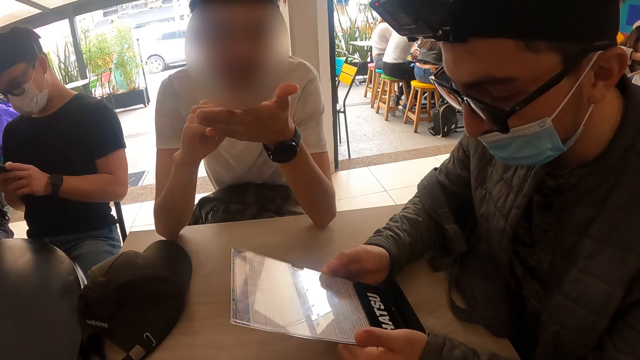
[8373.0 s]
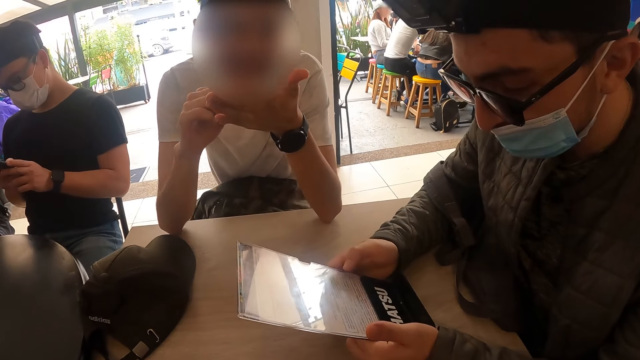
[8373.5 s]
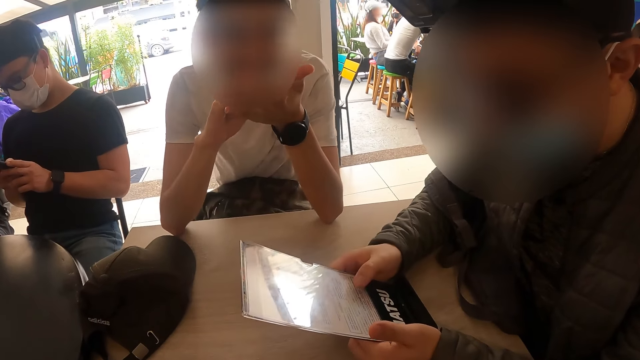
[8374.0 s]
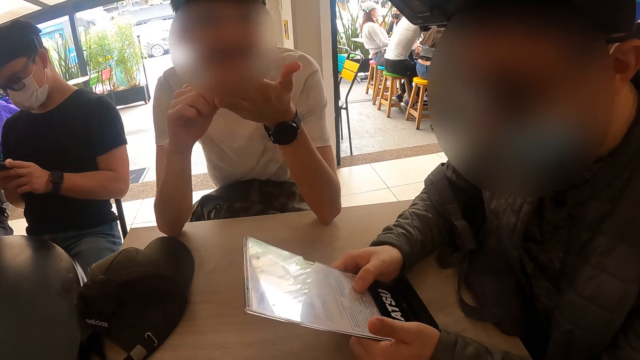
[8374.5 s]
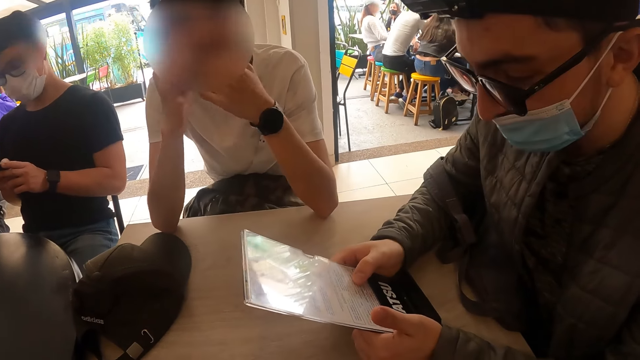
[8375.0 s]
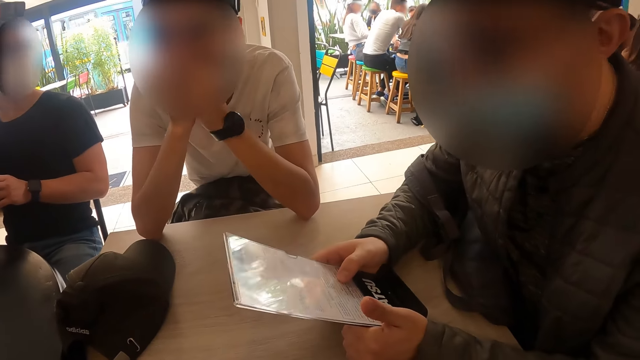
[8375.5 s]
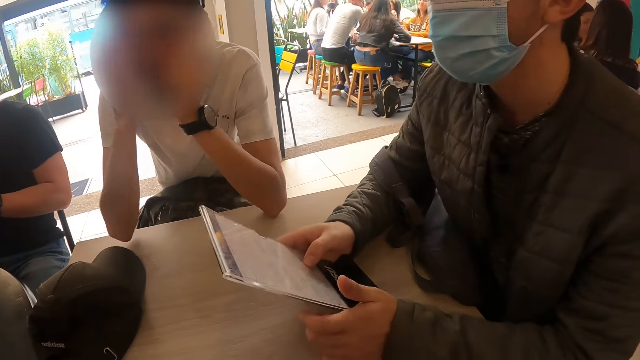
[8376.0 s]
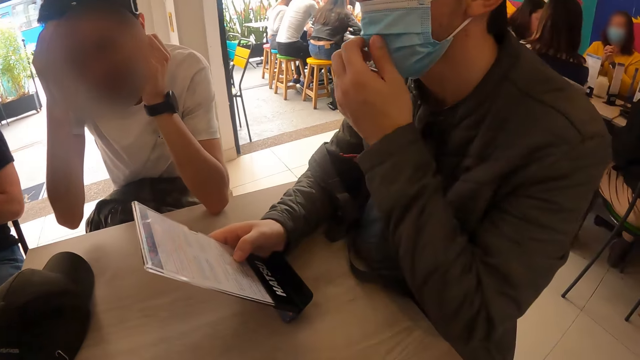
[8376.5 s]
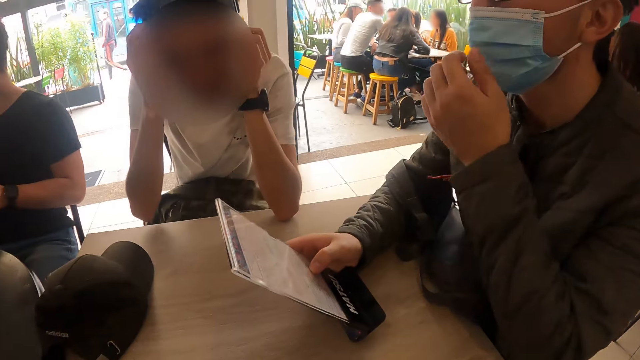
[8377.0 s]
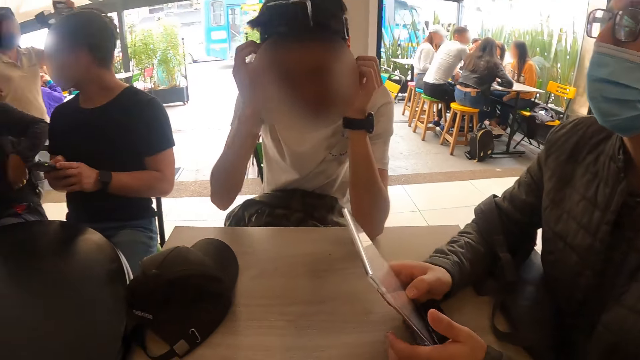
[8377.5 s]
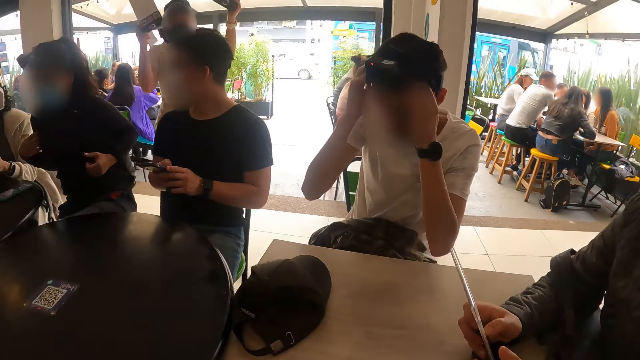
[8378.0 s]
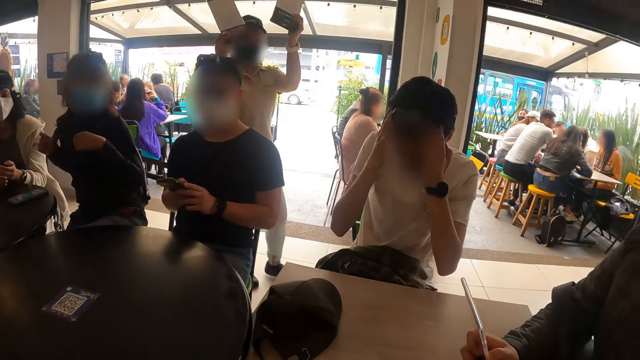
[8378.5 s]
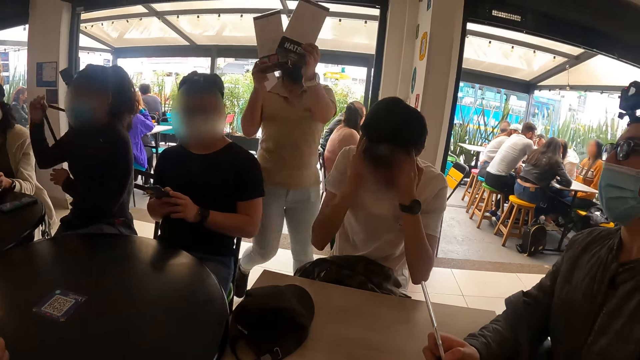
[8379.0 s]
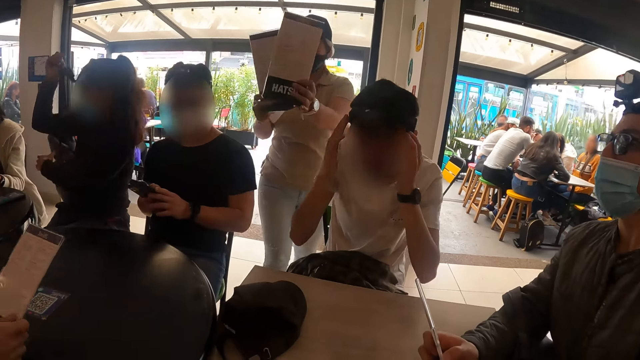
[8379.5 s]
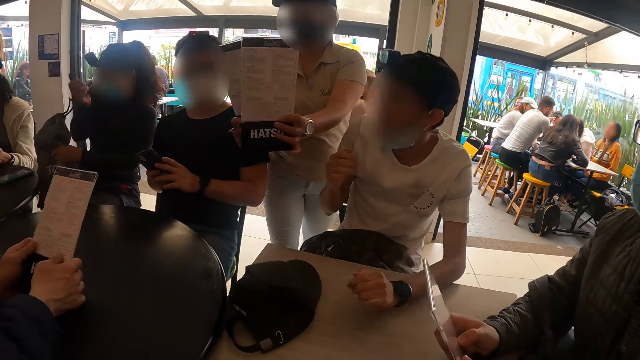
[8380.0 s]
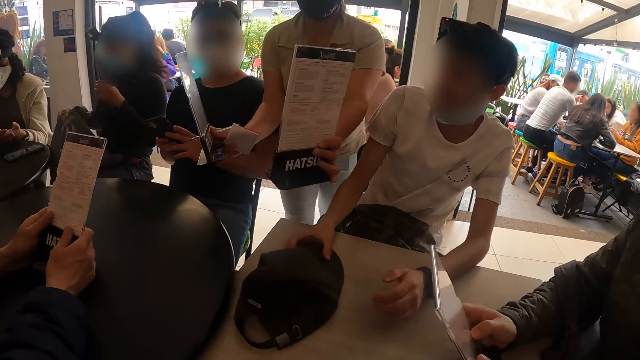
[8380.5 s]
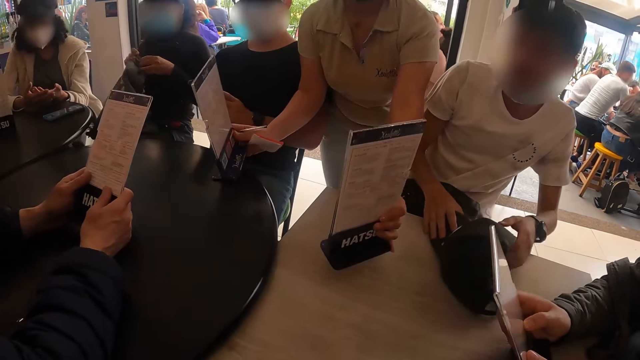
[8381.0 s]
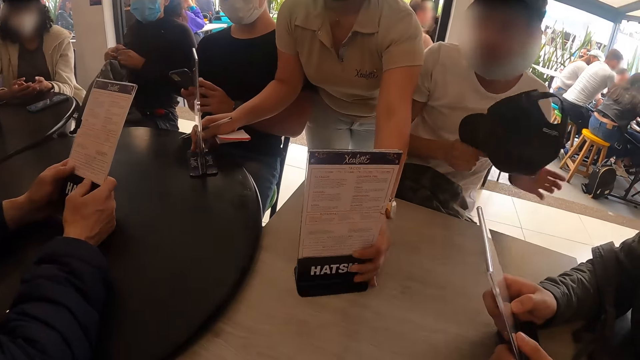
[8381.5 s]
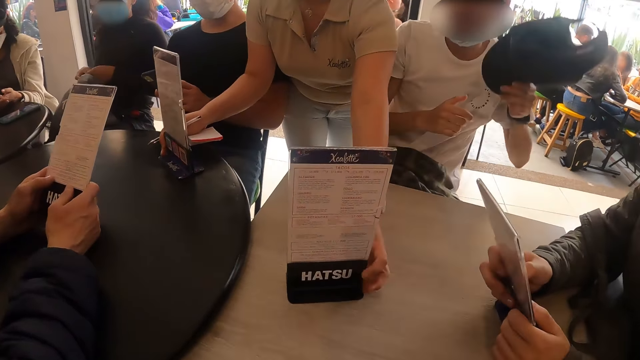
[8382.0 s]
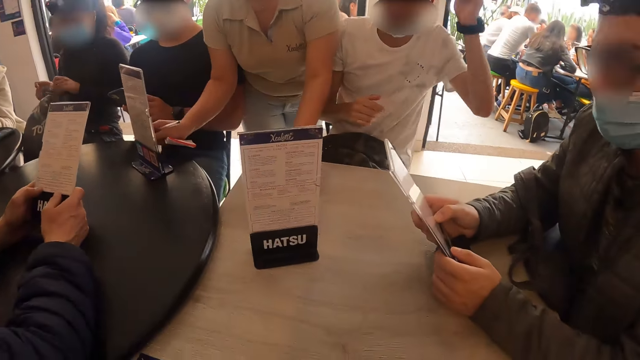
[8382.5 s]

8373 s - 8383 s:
A man touches the mask. A waitress approaches the tables with two menus. Another man adjusts his camera with his hands. He picks up his face cap from the table with his hands. The waitress drops the two menus on the tables with her hands. A woman opens her bag with her hands. The other man raises up his face cap with his left hand. He lowers his face cap to the table with his left hand.

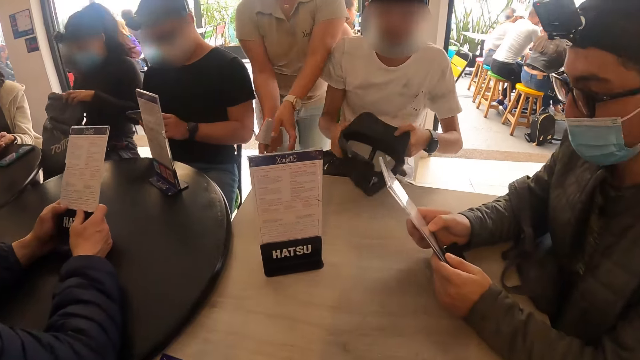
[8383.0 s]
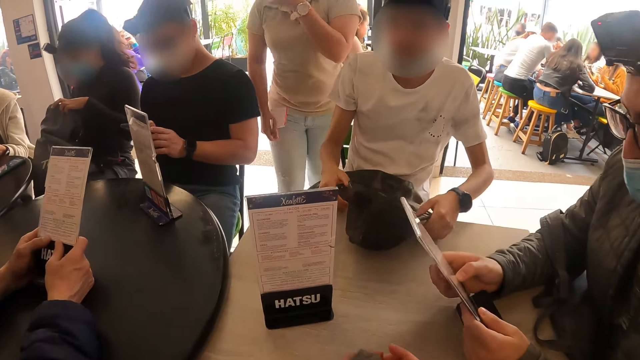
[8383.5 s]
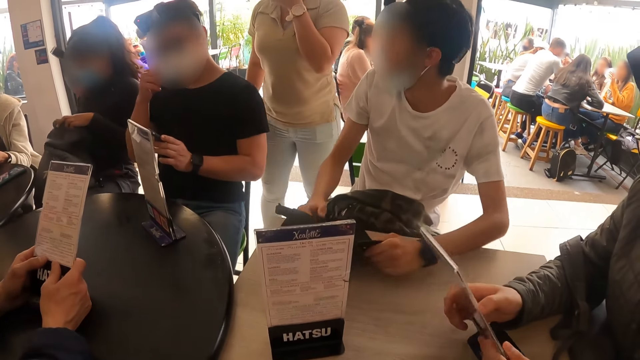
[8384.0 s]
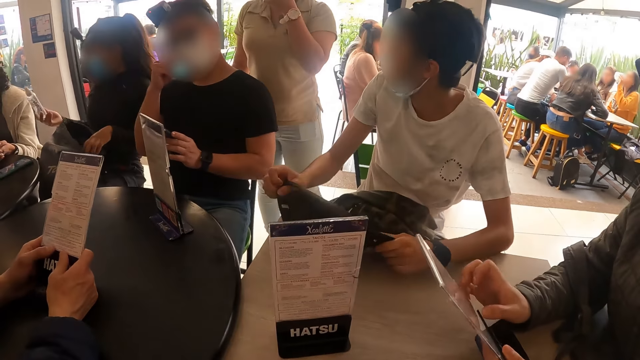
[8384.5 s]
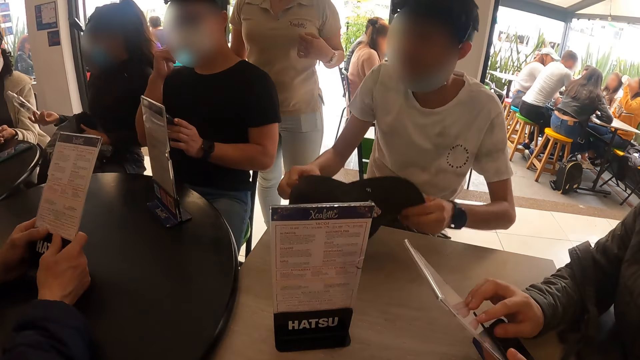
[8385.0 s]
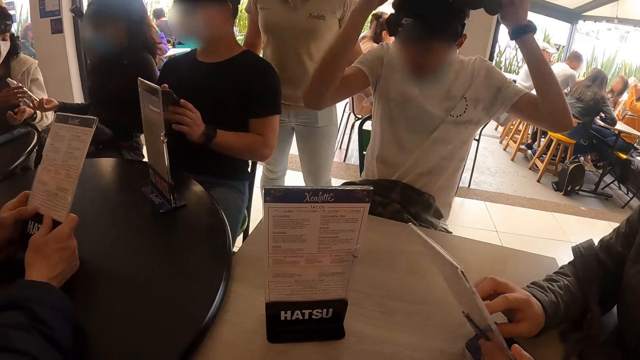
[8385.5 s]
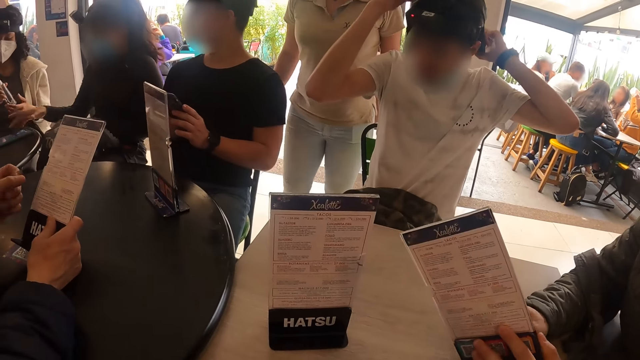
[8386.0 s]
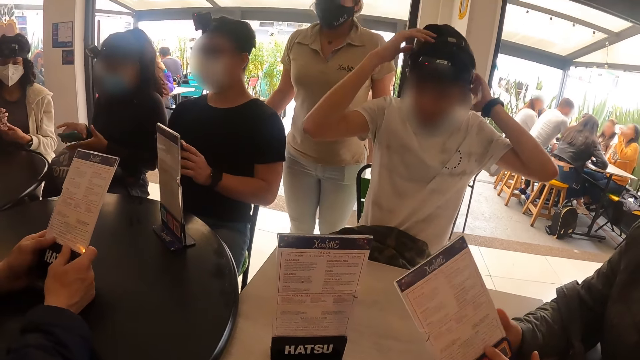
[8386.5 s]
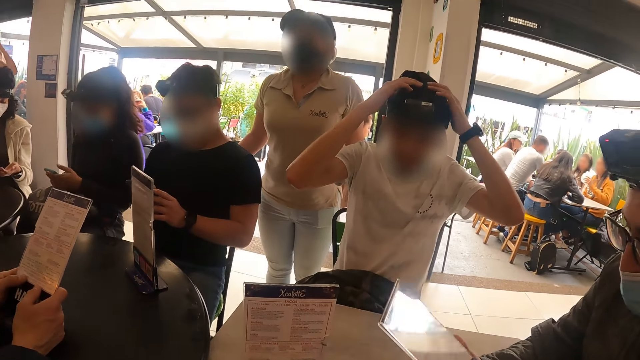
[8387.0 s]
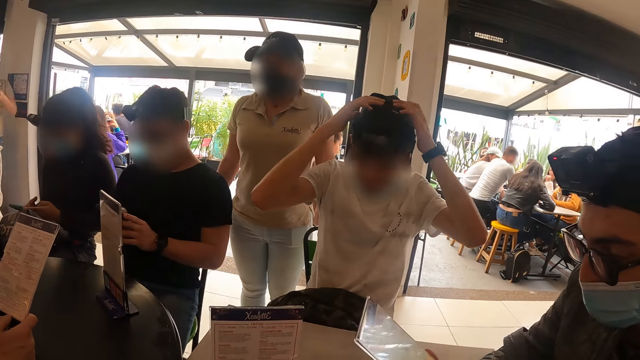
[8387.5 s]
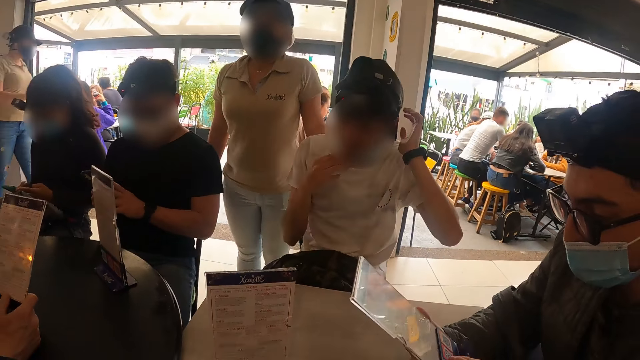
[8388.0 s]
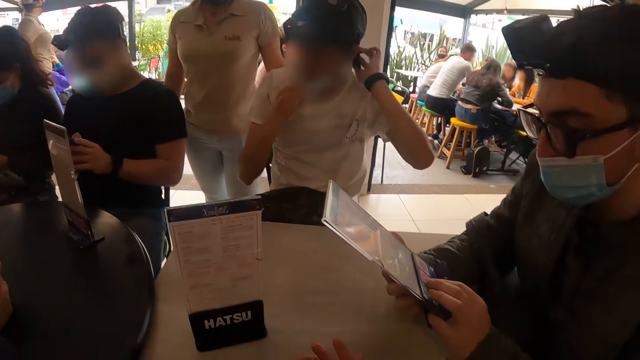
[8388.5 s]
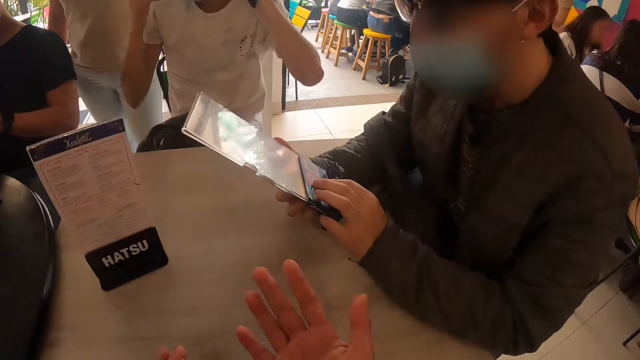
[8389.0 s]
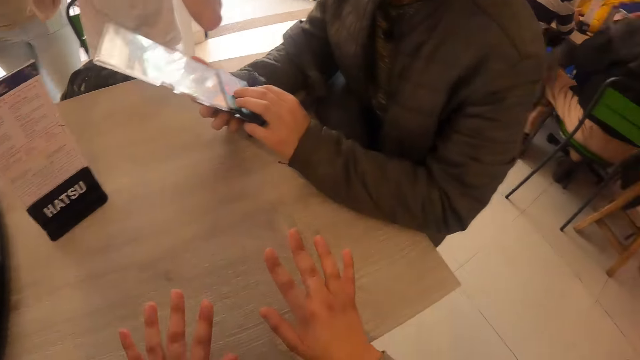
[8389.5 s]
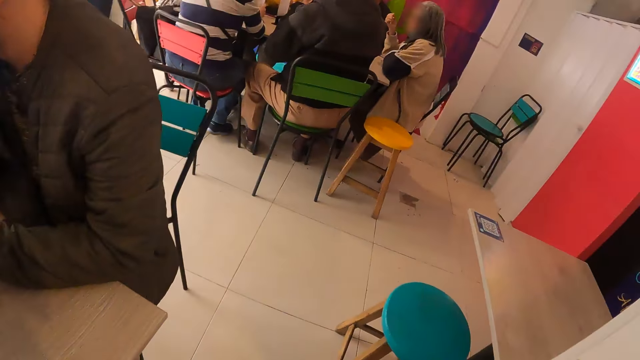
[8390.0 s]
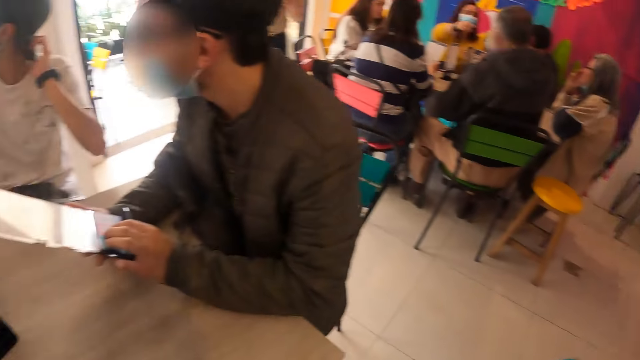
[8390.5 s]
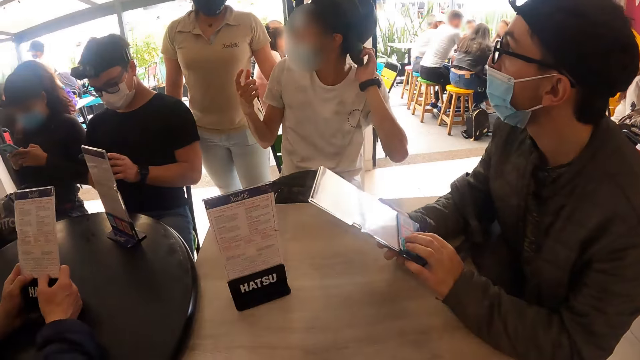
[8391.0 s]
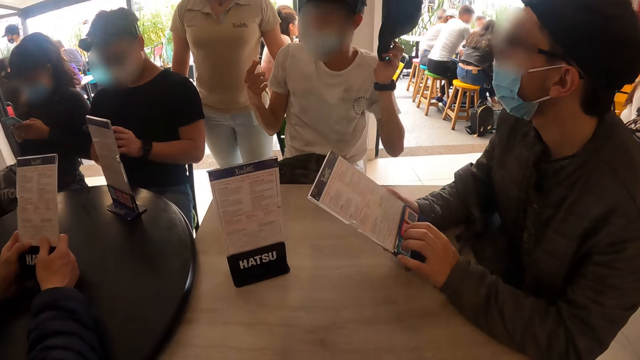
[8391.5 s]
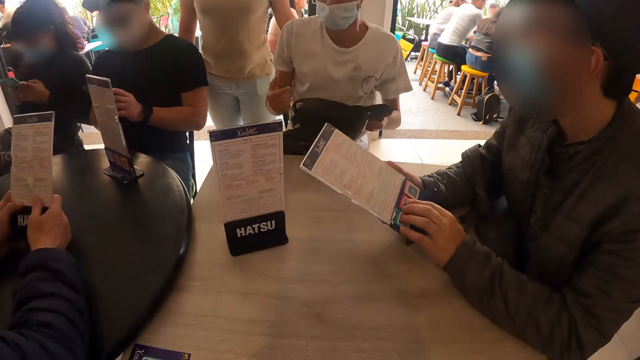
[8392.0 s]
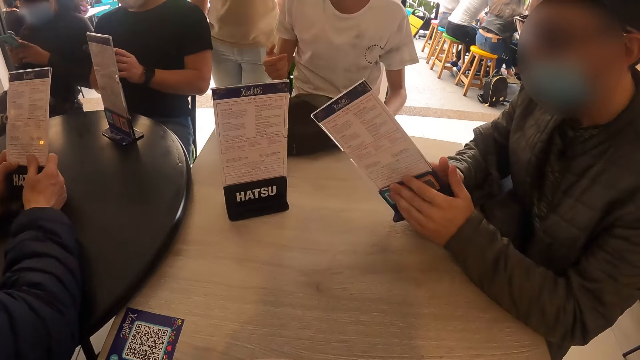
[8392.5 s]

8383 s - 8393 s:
A man drops his face cap on the table with his hands. A woman removes a hand sanitiser from her bag with her right hand. The man adjusts his face cap with his right hand. He lifts up his face cap from the table with his hands. Another woman hands the bottle of hand sanitizer to a third woman with her right hand. Another man holds his phone with both hands. A third man wears the cap on his head with both hands. The third woman holds the bottle of hand sanitizer in her right hand with both hands. The second woman takes her phone from the table with her right hand. A fourth man holds a tabletop menu in his right hand with his left hand. The second woman puts her phone in her right hand with her left hand. She operates her phone with both hands. The third man pulls up a facemask on his face with his right hand. The camera wearer looks at his hands. The third man takes off the cap on his head with his left hand. The second woman operates her phone with both hands. The camera wearer looks around. The third man puts the cap on the table with his left hand. A fifth man flips the tabletop menu in both hands.
